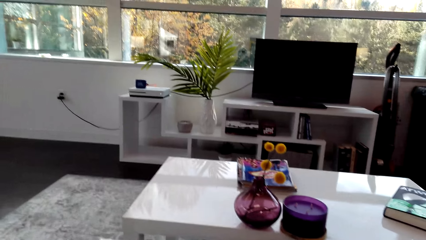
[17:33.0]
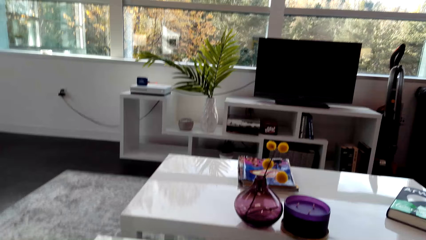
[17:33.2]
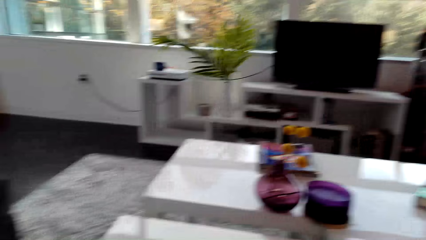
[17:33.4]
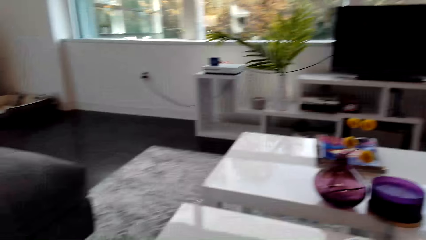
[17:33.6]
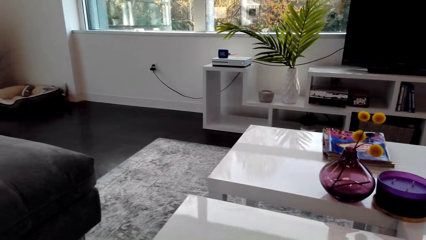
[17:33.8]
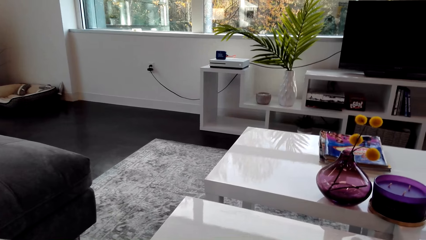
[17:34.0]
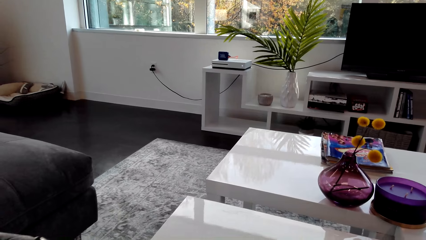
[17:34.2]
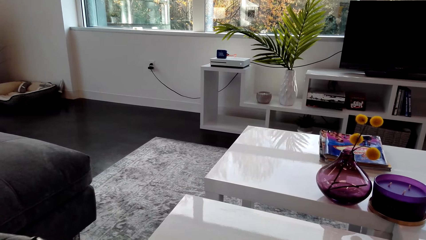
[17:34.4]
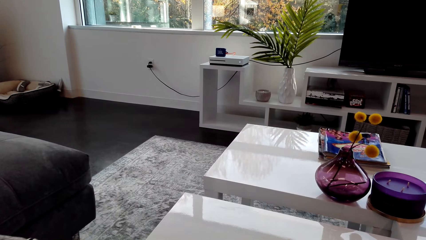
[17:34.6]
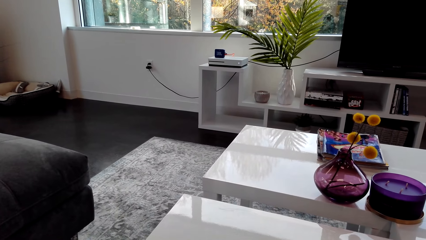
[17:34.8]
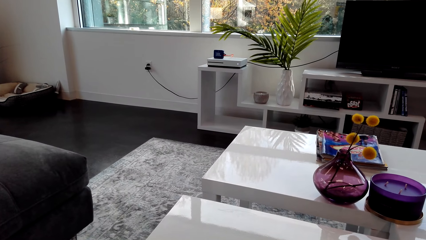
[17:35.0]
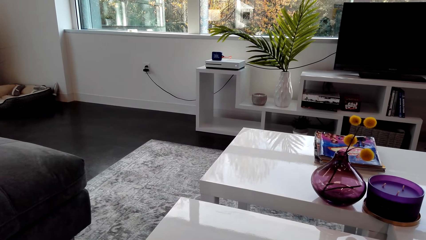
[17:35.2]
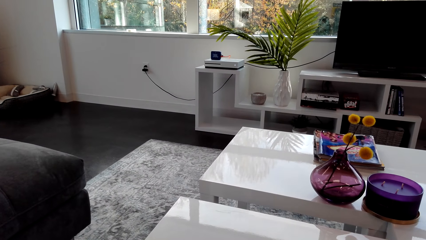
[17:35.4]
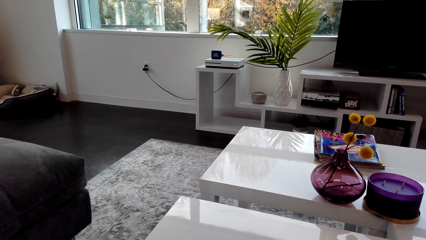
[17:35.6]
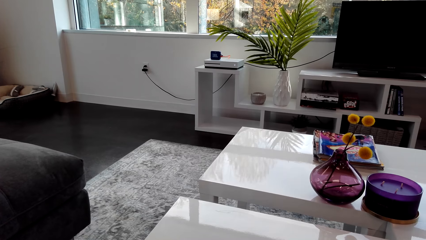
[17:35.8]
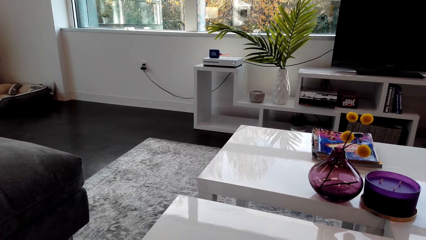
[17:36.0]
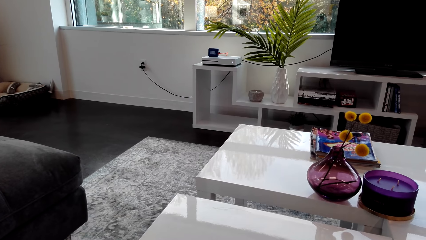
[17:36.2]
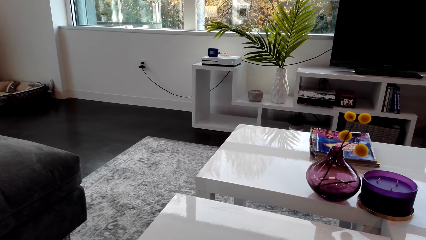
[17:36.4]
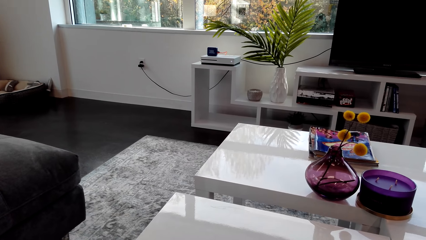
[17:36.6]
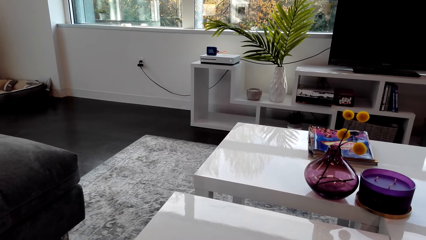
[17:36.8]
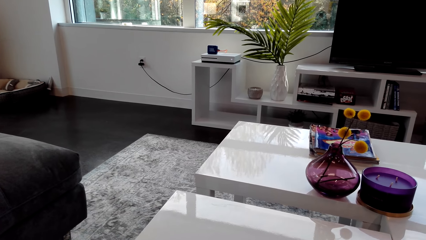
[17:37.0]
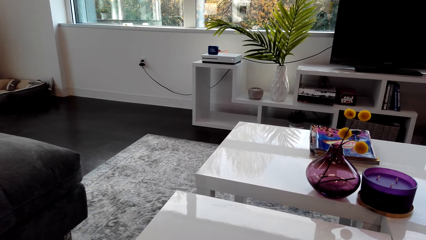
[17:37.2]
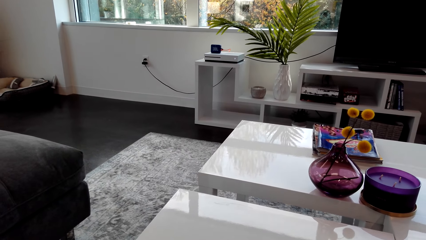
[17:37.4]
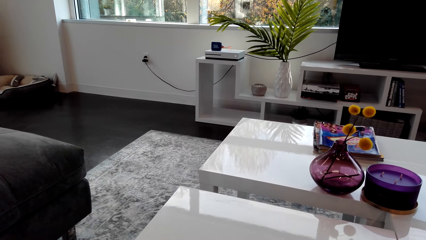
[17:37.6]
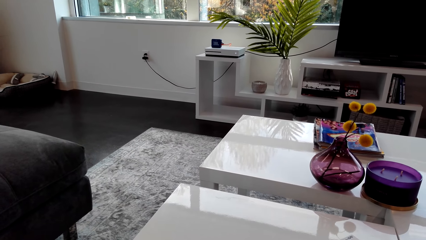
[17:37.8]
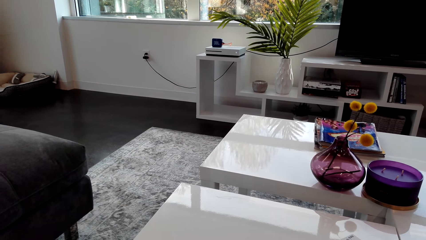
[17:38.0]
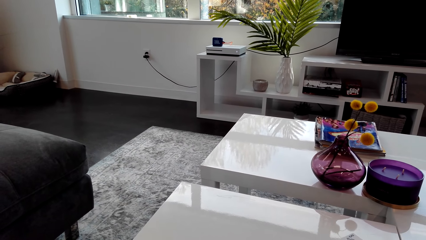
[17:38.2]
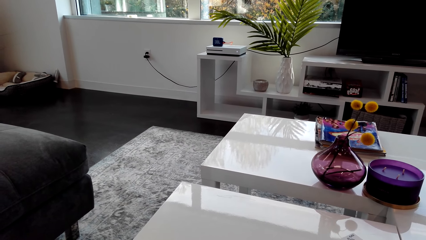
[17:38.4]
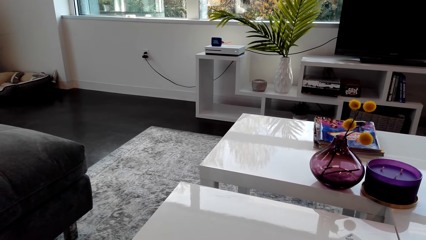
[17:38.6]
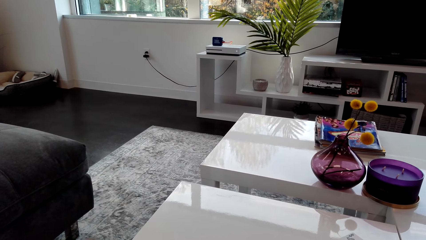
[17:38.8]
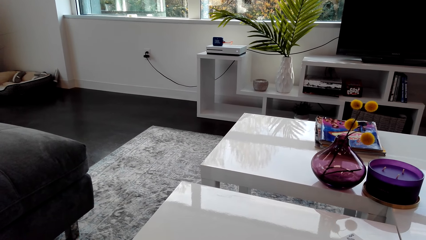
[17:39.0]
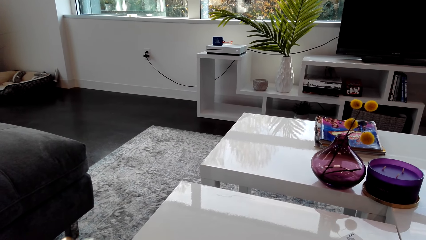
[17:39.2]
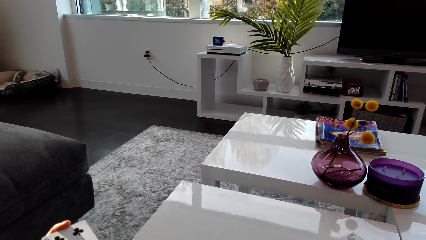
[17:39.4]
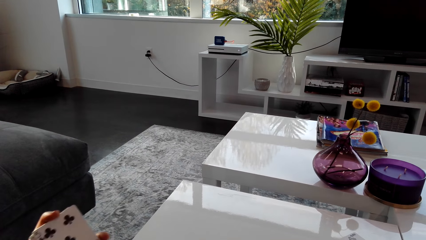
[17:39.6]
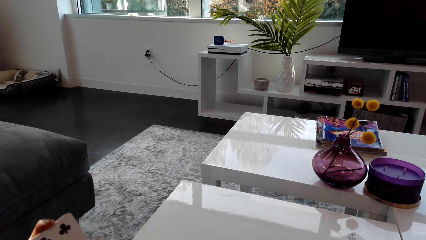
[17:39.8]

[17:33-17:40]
The camera wearer looks at the table.

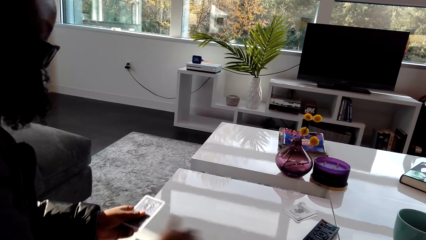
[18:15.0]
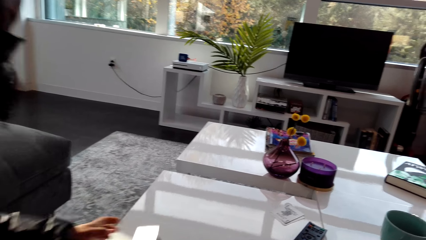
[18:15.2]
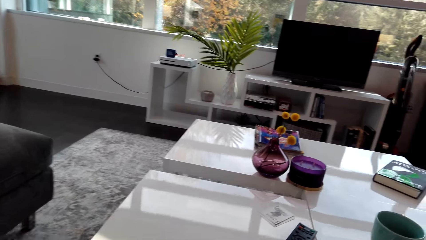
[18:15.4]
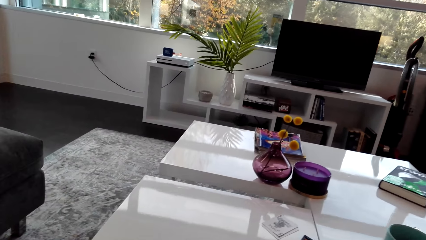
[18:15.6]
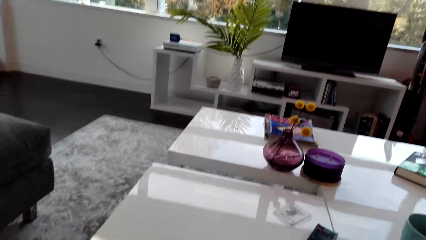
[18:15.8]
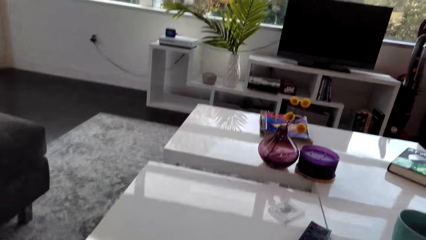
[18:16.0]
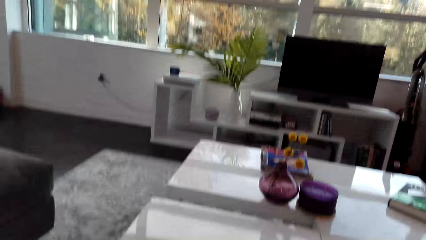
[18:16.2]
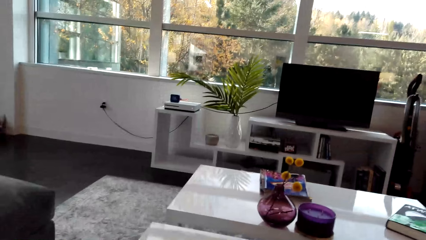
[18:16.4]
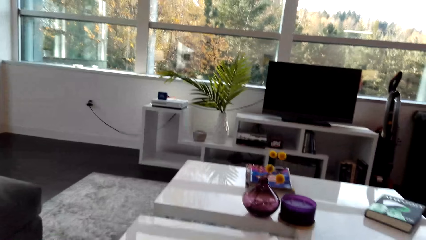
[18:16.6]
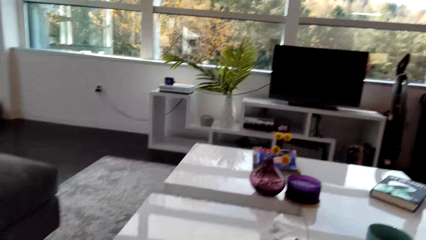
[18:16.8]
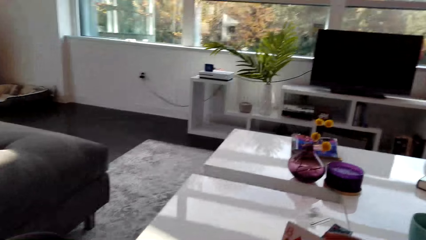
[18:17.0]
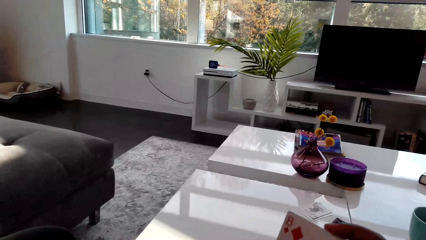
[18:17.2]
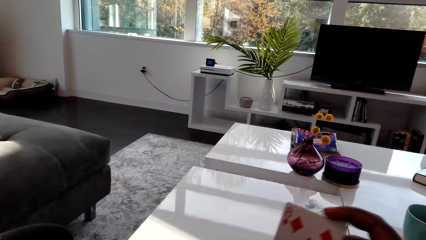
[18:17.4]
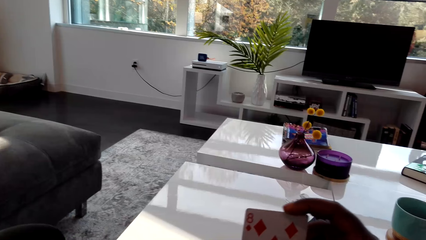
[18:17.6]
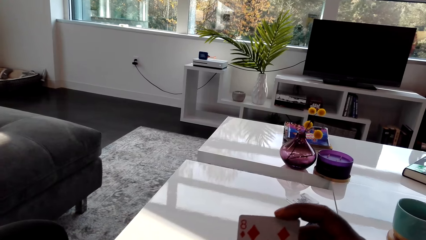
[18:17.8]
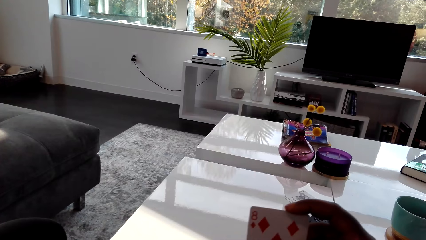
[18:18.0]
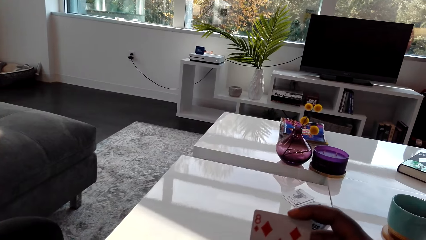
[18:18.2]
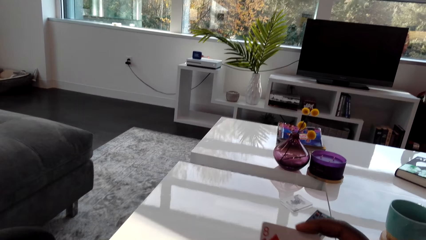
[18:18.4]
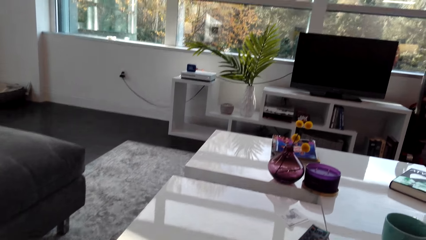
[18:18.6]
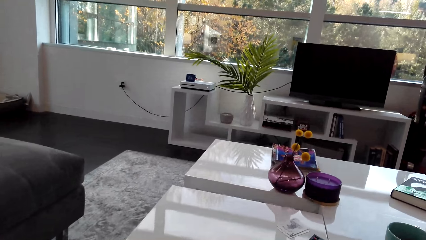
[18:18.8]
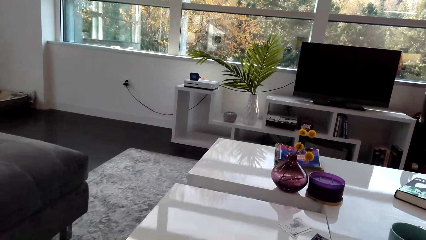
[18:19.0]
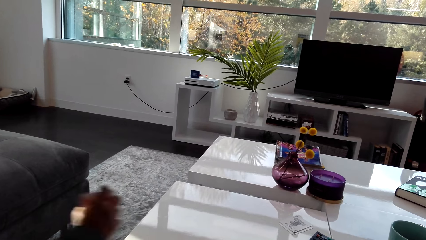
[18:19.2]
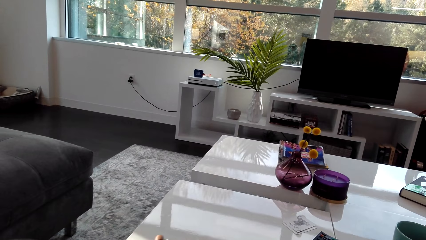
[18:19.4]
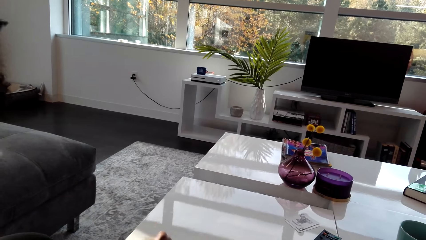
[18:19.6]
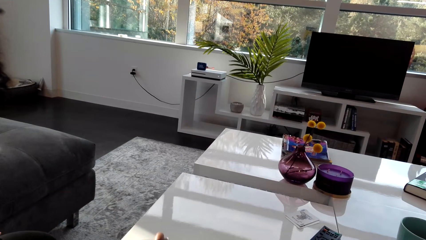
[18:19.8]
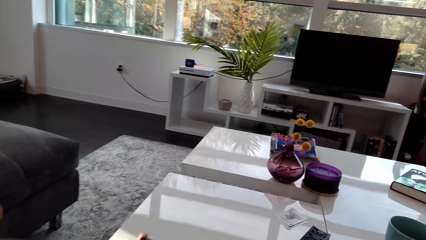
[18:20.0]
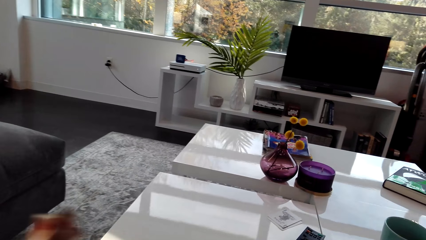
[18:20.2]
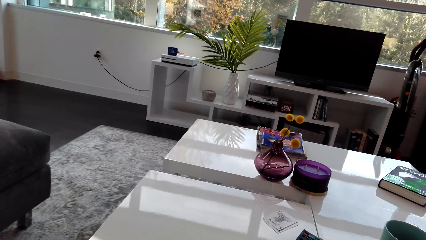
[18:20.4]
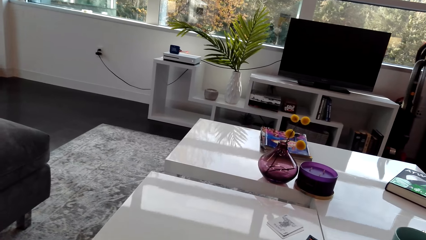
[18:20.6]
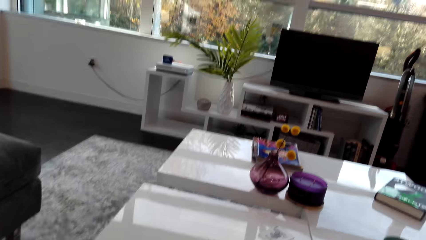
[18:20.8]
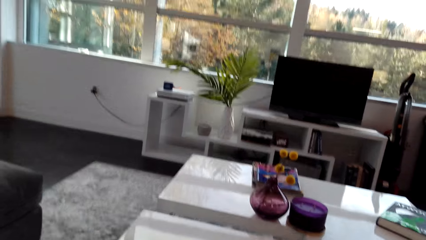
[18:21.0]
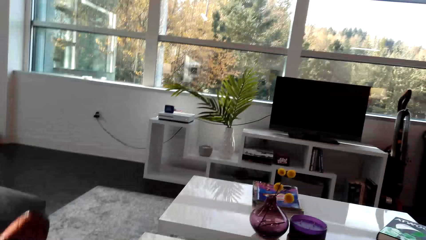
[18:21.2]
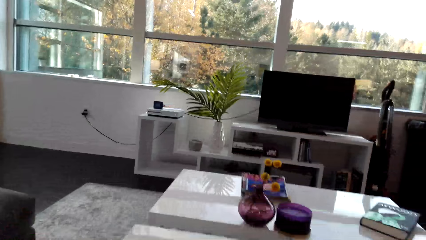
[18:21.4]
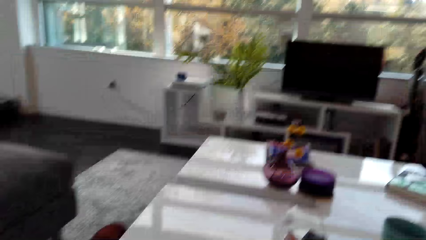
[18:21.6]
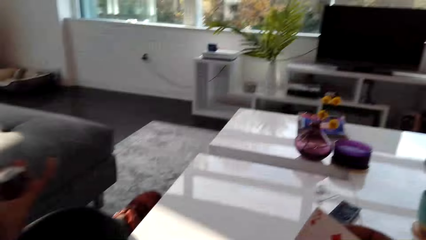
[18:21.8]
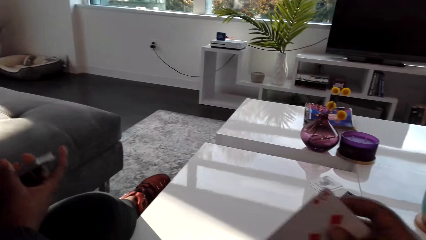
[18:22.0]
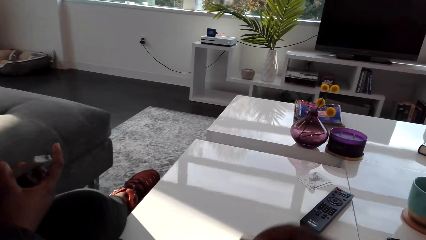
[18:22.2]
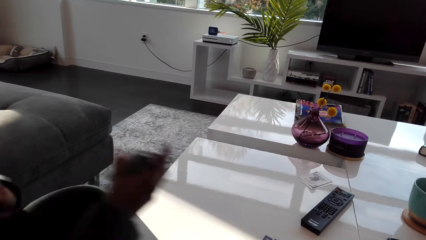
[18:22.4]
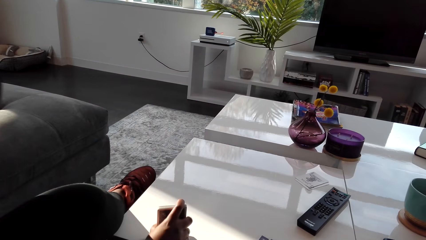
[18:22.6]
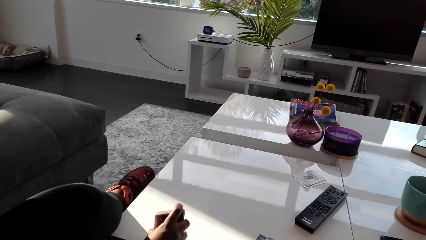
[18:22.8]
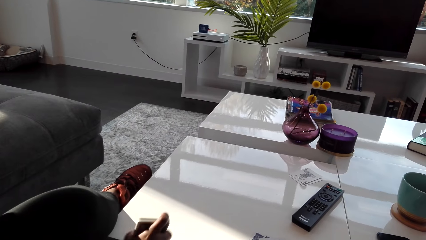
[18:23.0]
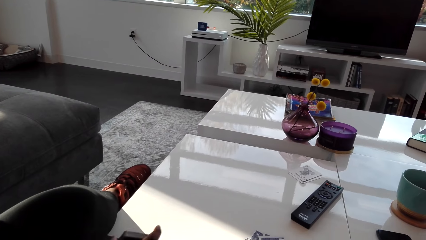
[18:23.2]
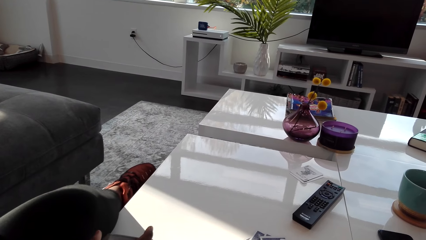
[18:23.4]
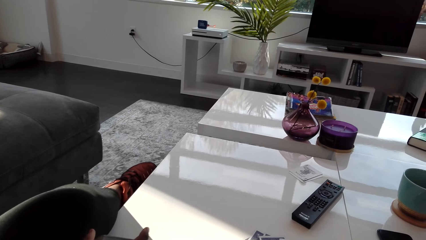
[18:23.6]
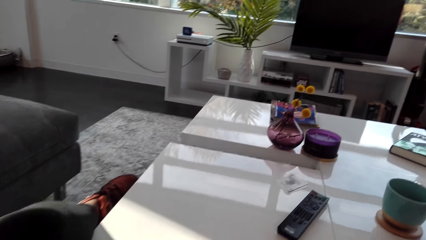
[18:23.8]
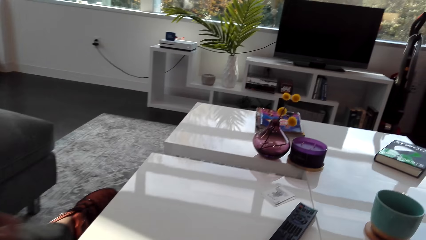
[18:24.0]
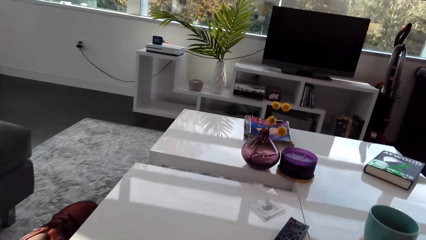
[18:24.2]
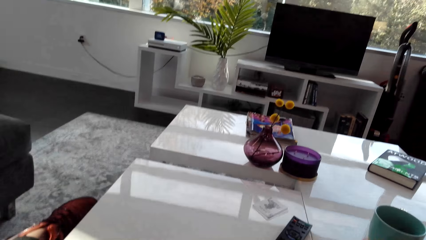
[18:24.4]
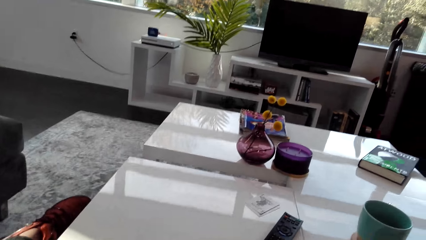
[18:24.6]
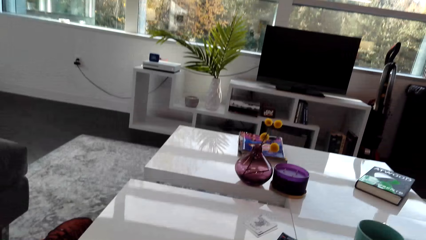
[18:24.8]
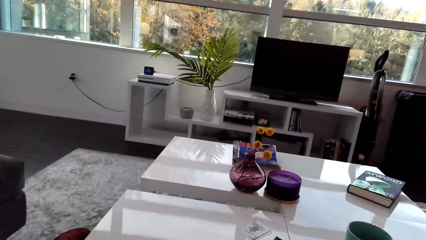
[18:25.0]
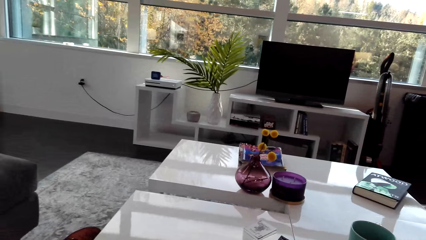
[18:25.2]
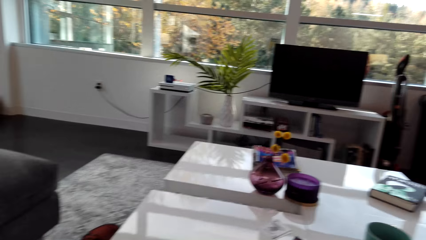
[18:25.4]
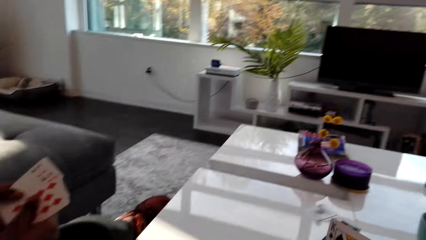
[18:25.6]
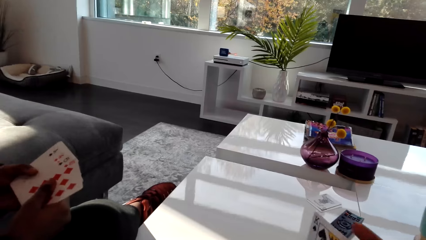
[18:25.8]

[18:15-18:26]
The camera wearer arranges cards. They look at a card and put the card on the table. A person hits the cards on the table.
